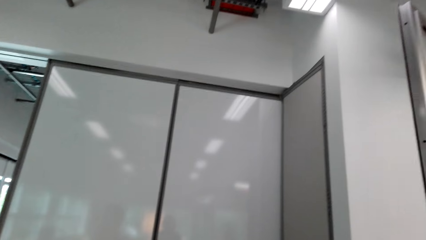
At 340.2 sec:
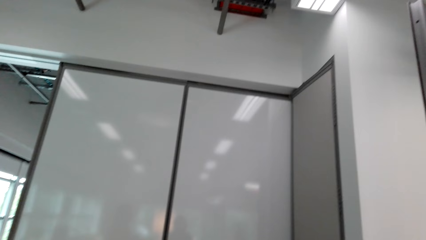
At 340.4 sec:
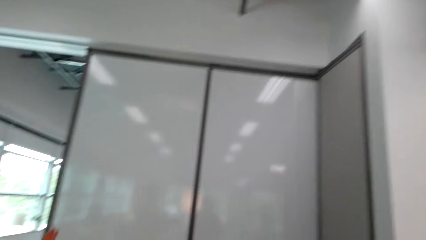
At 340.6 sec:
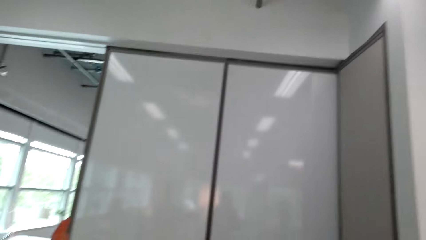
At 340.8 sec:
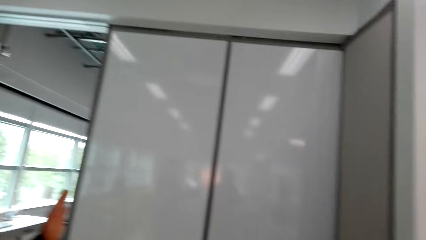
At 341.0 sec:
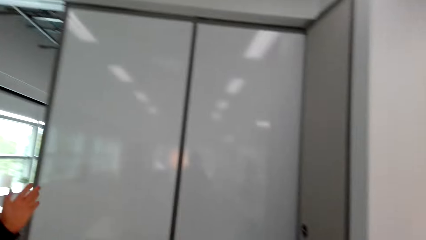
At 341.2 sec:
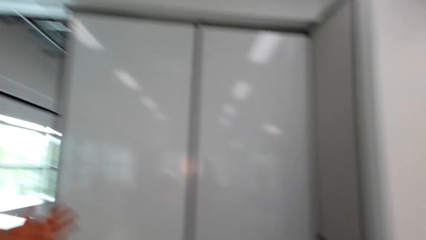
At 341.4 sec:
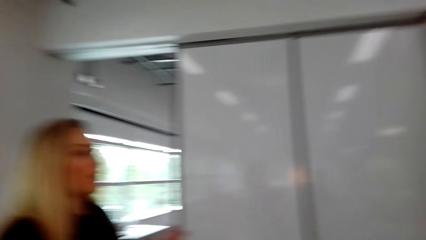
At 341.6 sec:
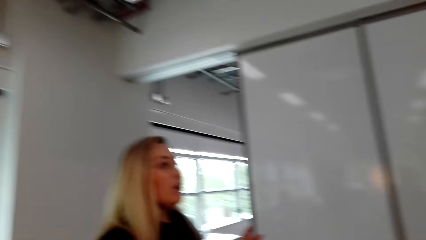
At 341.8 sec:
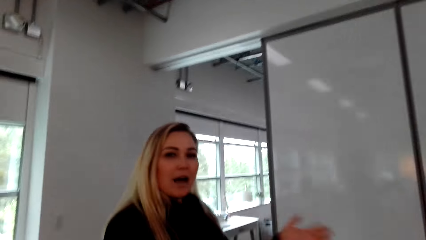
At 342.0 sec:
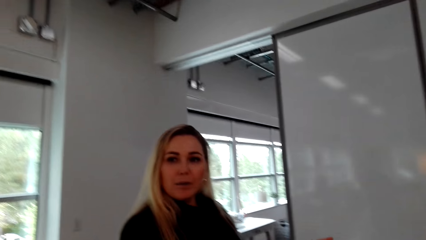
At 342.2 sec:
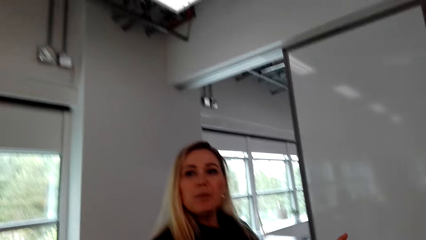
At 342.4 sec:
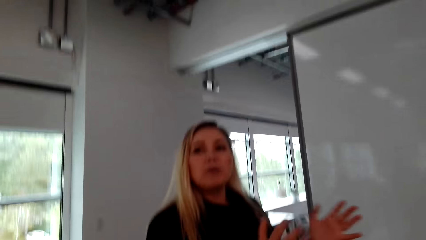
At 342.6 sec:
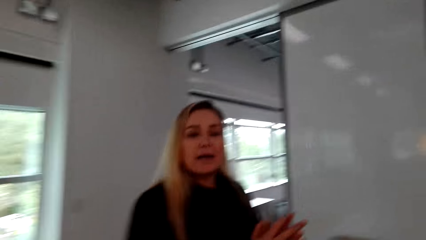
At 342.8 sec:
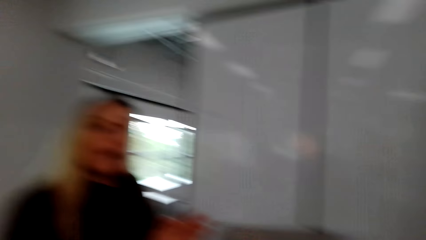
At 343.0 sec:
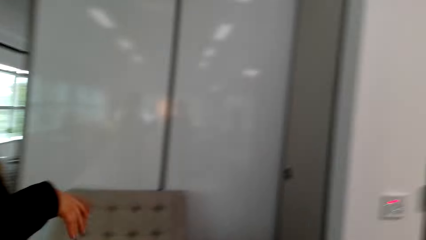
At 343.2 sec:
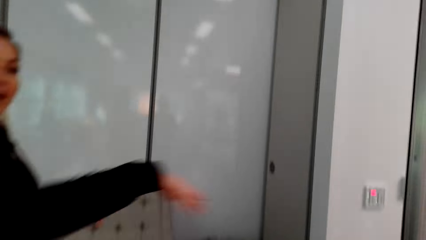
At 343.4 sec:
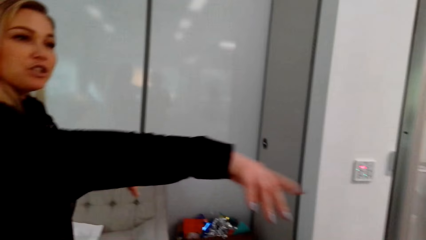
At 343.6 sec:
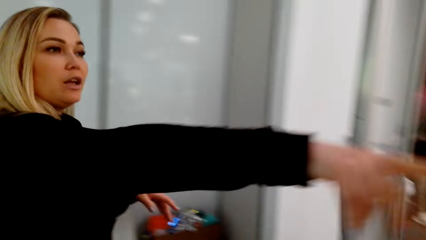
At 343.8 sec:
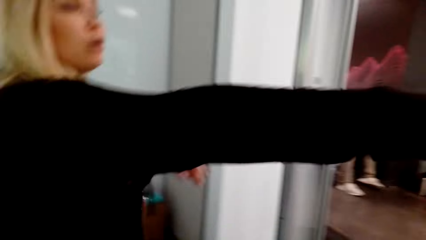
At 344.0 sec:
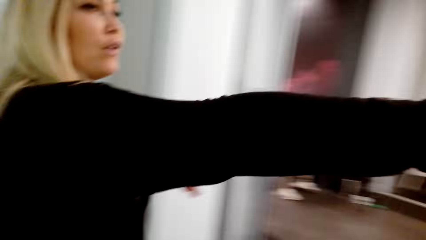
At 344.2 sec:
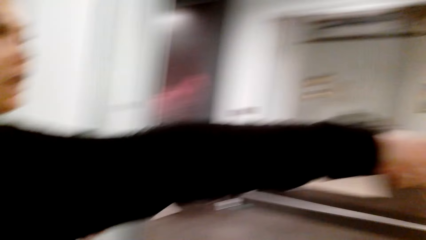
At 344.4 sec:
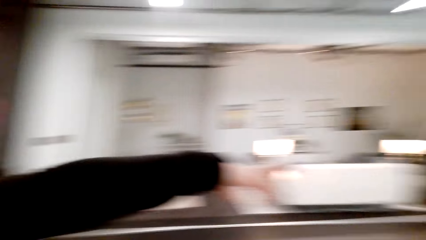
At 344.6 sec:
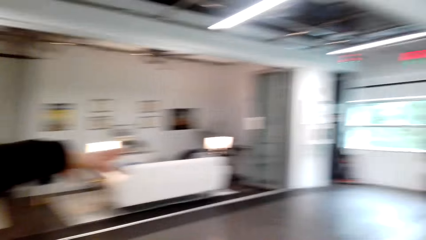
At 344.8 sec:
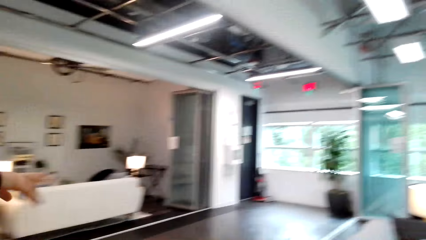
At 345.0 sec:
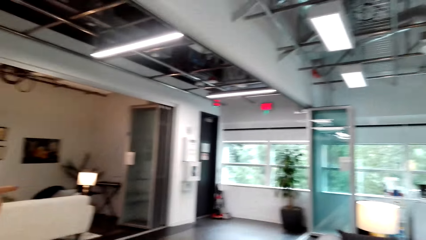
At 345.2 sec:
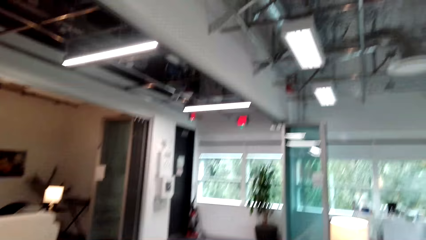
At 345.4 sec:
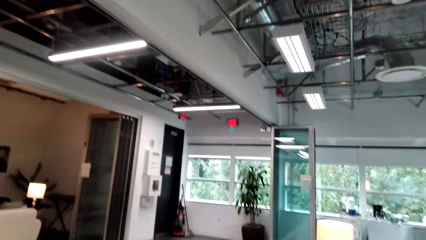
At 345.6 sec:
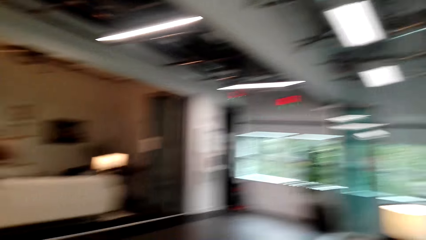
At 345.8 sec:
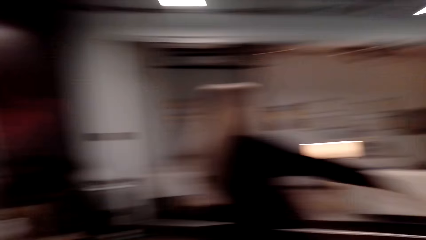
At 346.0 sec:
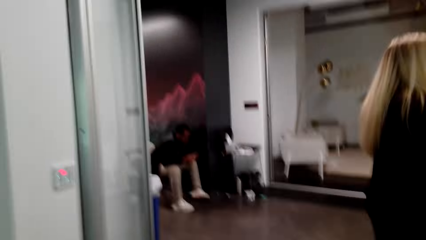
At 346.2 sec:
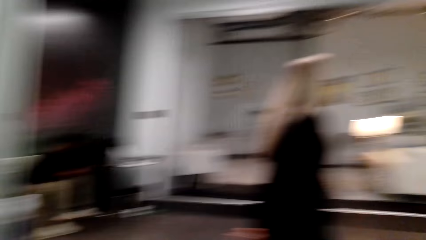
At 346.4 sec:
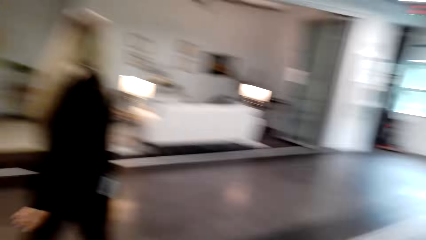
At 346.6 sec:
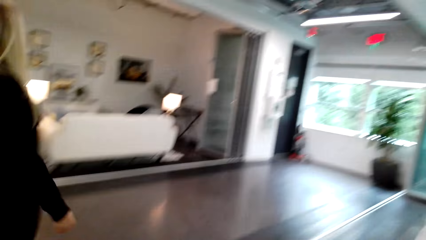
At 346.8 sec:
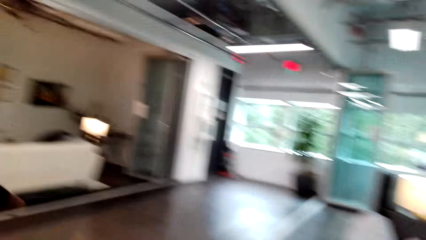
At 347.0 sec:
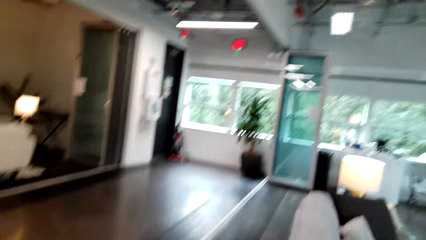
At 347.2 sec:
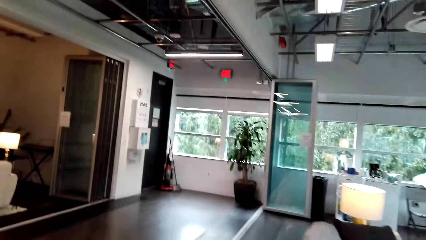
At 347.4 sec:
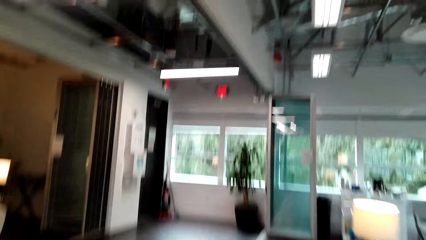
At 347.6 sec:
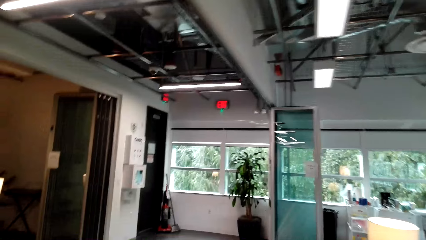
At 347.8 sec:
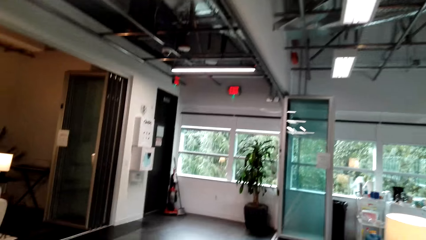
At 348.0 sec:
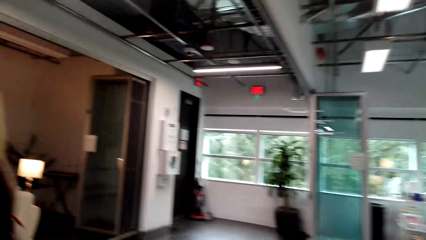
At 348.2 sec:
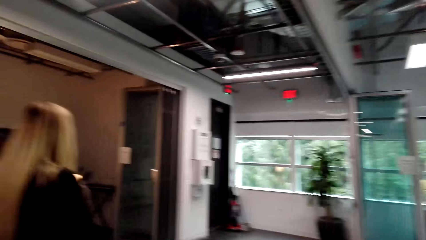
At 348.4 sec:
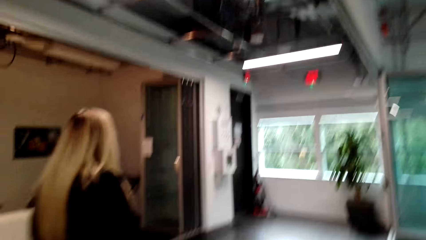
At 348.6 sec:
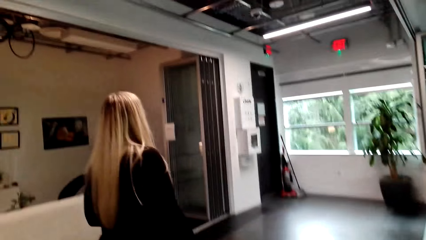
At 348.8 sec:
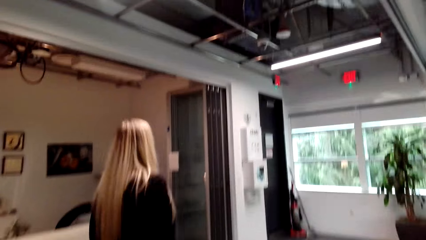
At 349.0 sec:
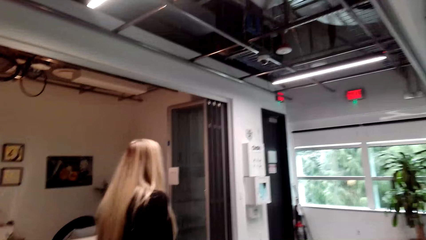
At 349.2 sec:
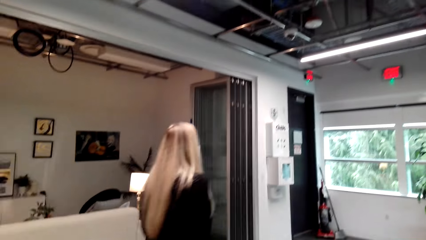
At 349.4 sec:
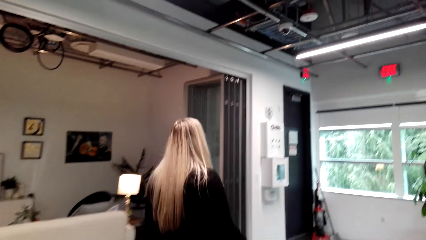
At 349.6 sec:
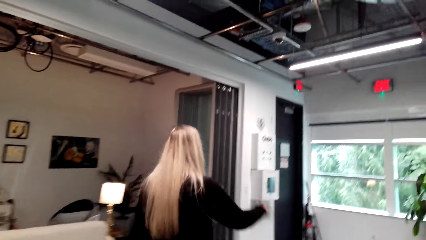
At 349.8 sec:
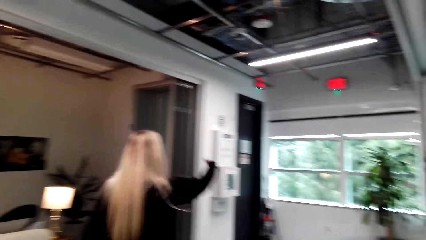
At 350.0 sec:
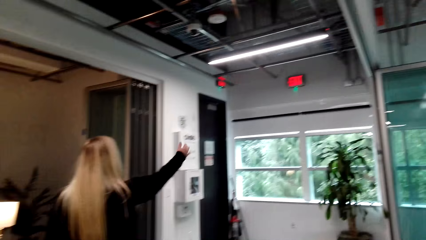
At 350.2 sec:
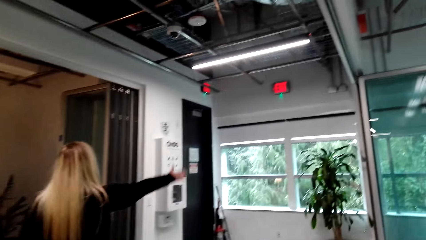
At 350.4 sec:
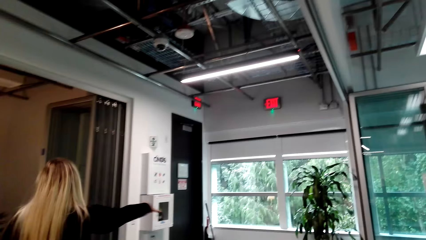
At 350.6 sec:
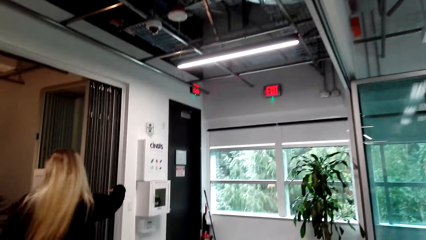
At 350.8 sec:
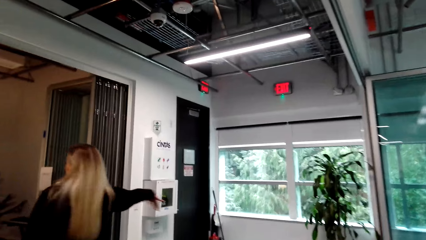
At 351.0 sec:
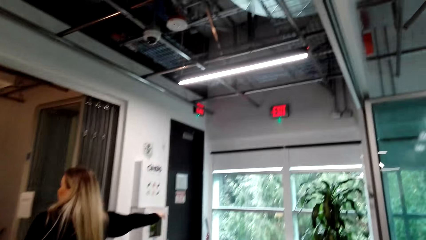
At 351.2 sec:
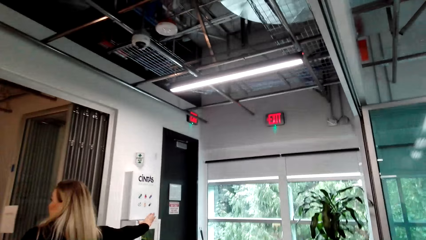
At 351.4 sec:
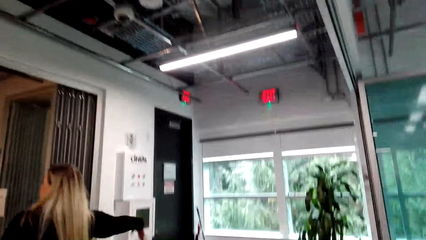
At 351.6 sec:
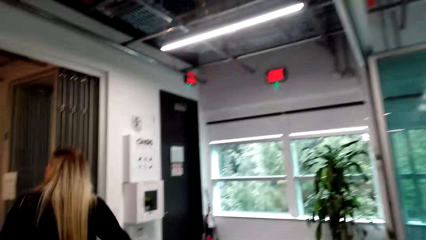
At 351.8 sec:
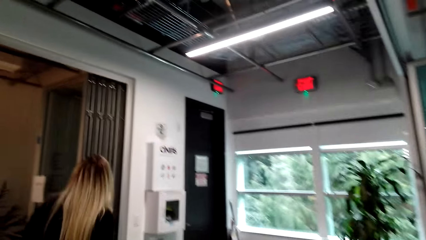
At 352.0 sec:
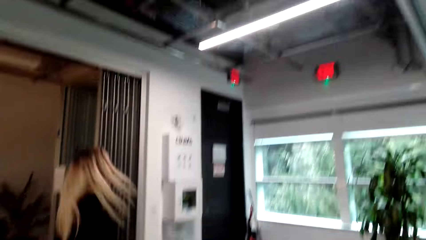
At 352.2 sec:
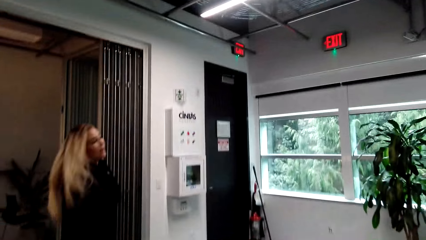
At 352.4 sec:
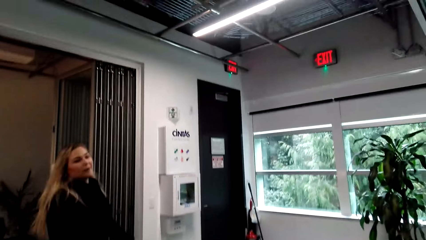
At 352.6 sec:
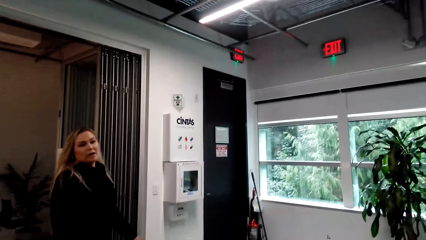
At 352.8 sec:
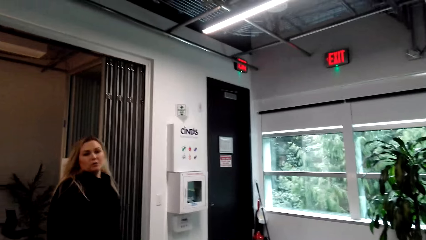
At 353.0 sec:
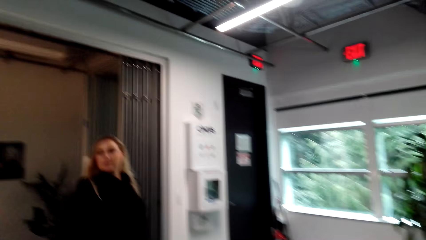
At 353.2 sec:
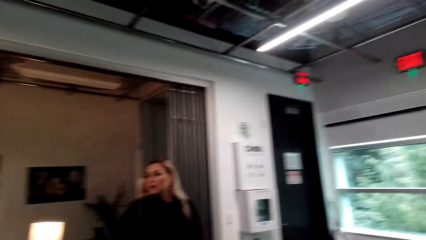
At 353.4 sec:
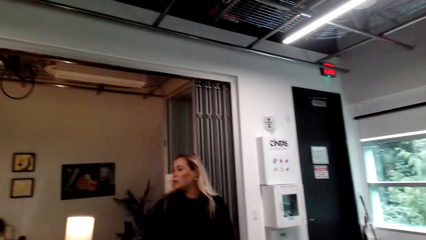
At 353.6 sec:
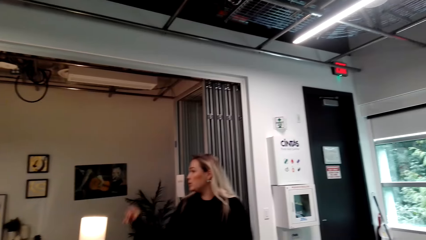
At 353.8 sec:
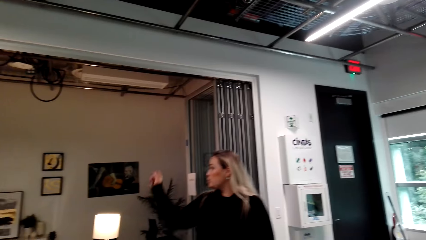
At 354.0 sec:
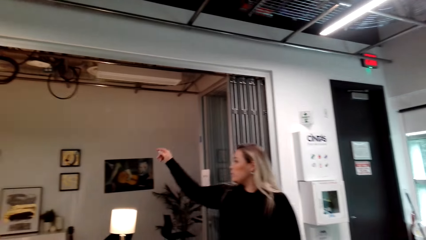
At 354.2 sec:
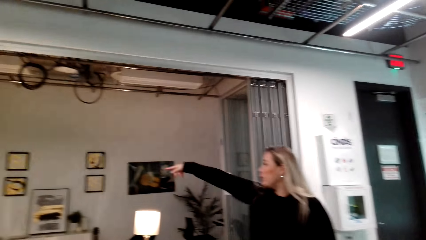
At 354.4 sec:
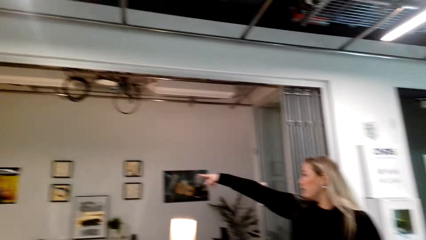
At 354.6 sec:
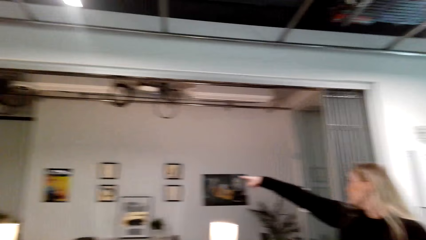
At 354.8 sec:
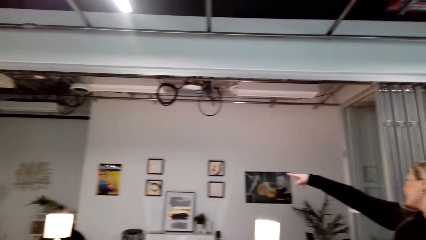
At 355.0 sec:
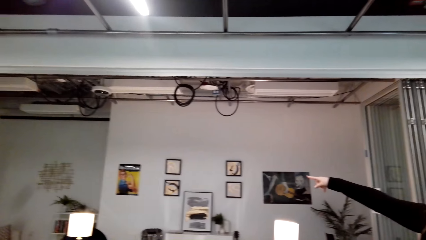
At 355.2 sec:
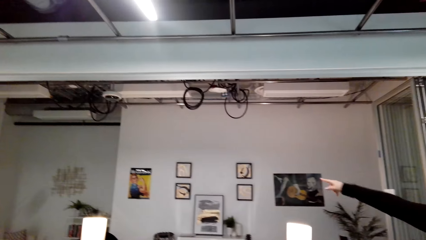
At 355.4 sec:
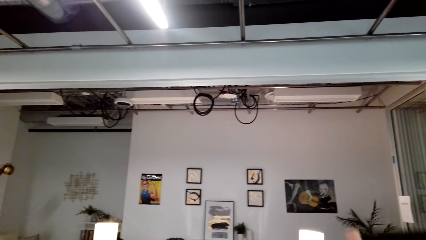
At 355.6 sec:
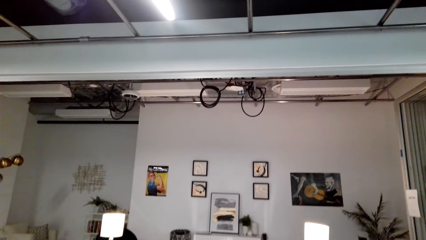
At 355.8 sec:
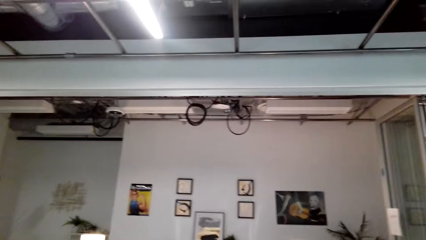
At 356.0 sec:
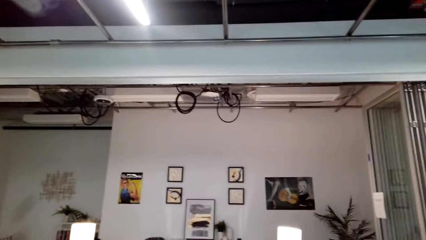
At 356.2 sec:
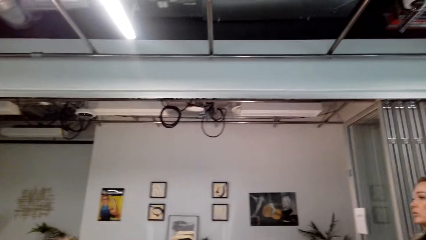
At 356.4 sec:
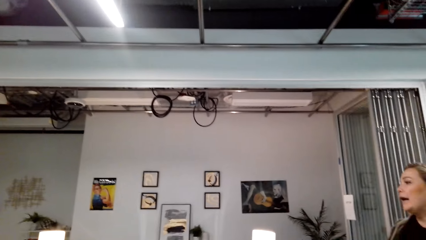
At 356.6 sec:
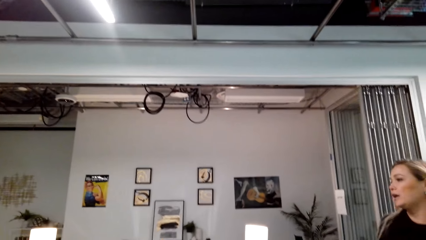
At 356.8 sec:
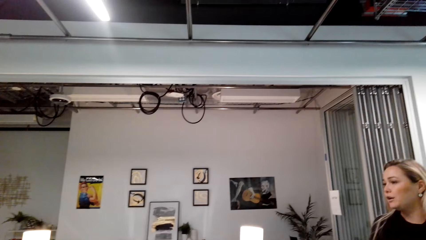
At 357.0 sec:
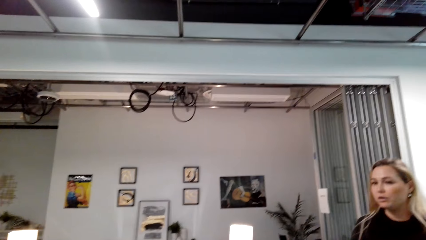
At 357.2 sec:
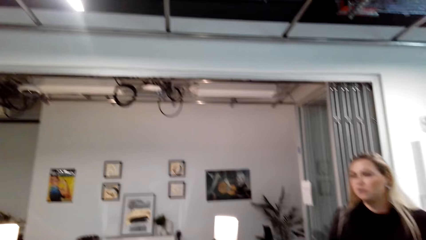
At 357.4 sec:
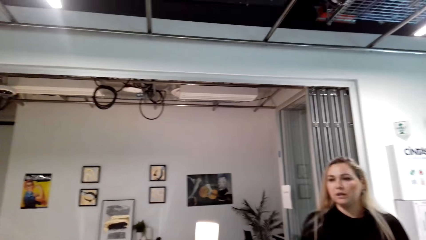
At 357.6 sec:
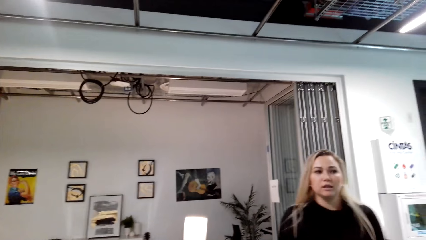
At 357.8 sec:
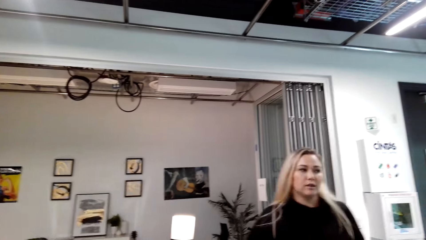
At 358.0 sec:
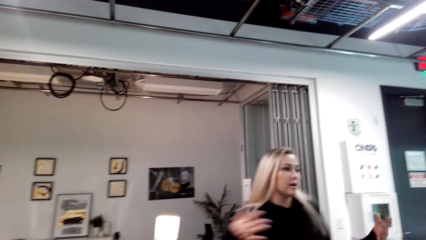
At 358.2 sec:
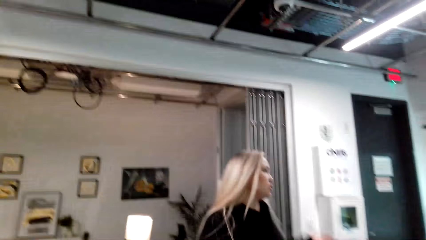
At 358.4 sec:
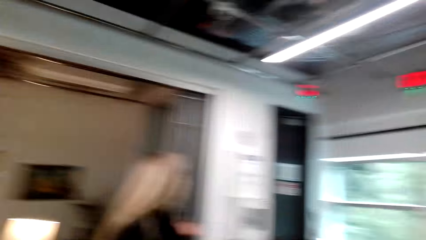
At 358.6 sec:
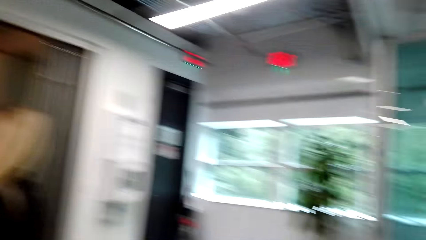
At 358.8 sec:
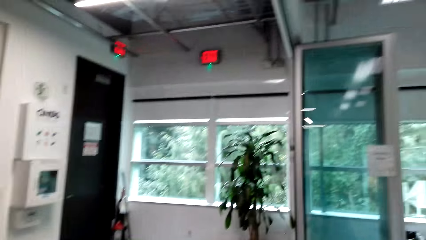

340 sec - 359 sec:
A woman points at the other room. The camera wearer looks in the room. They walk in the house. The woman shows the camera wearer the room. The woman points at the other room.
